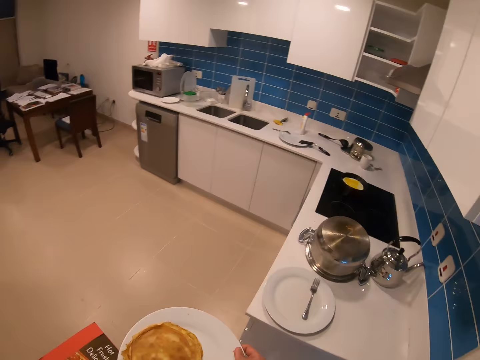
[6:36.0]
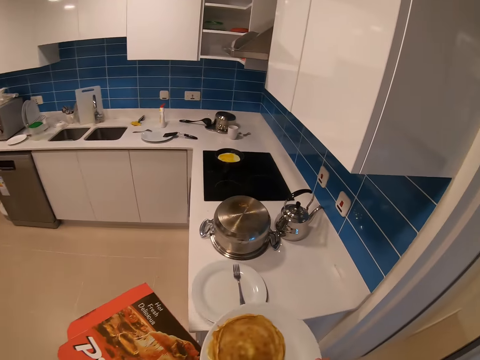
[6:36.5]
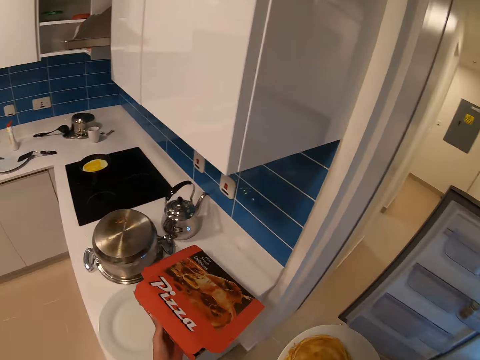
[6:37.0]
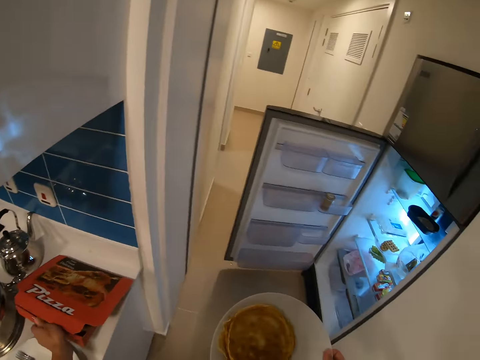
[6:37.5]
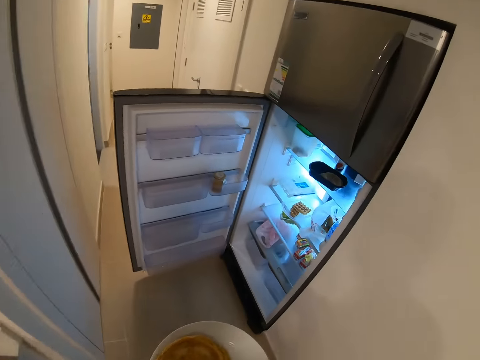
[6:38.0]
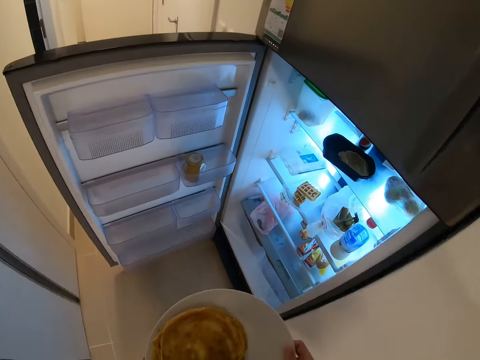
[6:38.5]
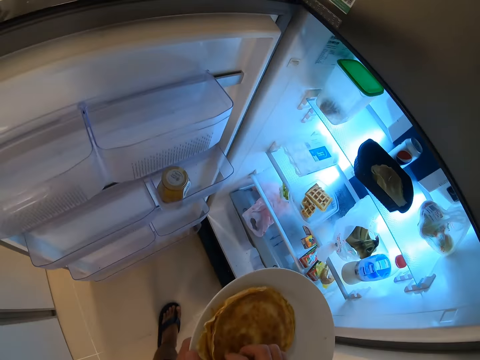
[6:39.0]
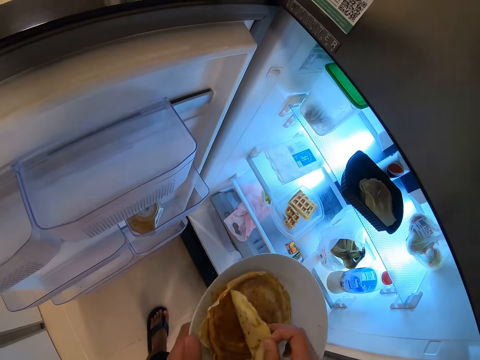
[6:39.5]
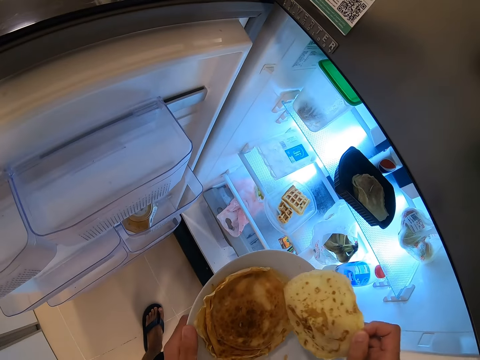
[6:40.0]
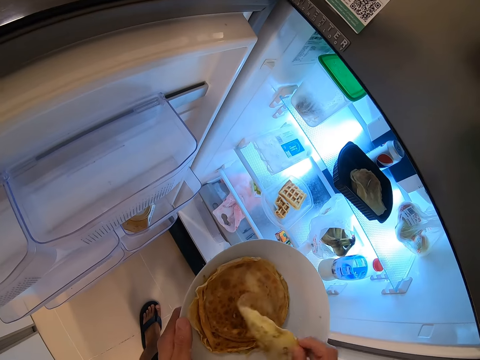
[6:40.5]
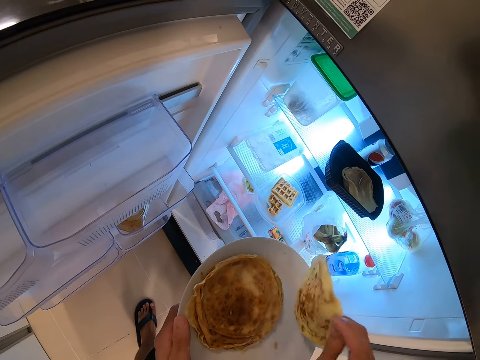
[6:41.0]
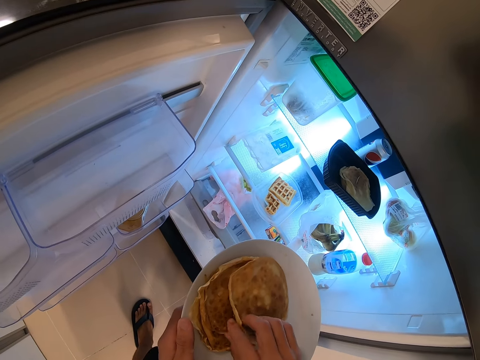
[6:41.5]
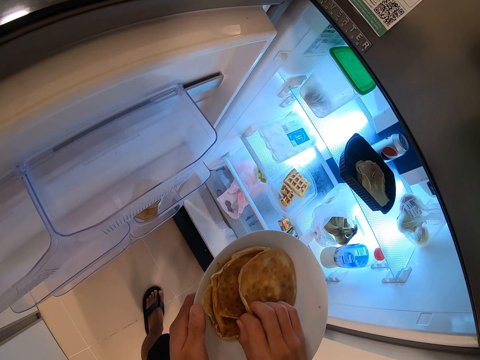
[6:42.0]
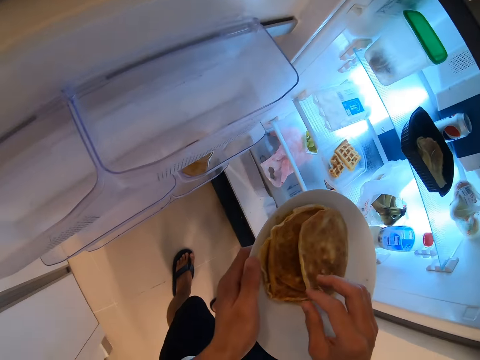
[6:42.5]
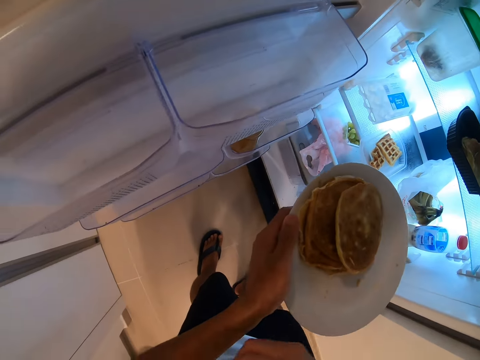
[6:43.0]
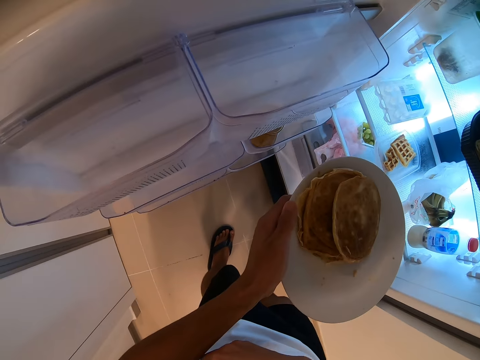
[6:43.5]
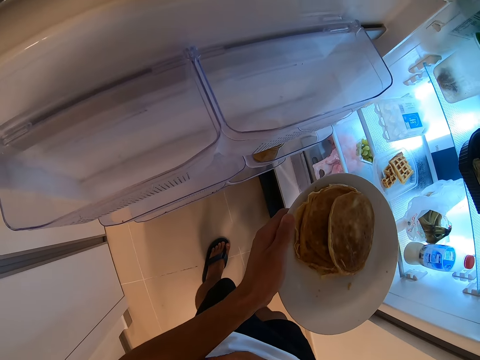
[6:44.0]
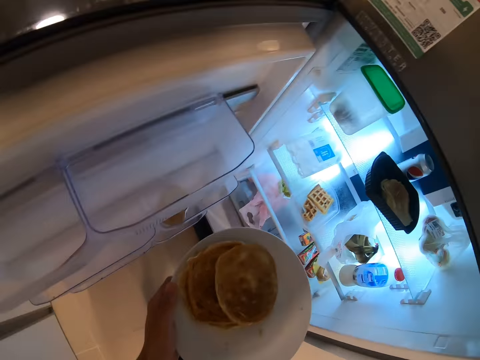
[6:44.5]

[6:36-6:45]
The camera wearer places the pizza box on the table. They put down the plate. They walk towards the fridge. They hold the pancakes. They pick the chapati.

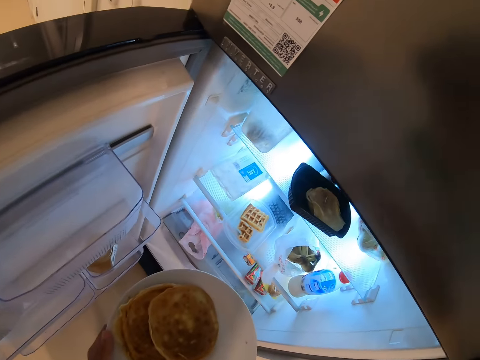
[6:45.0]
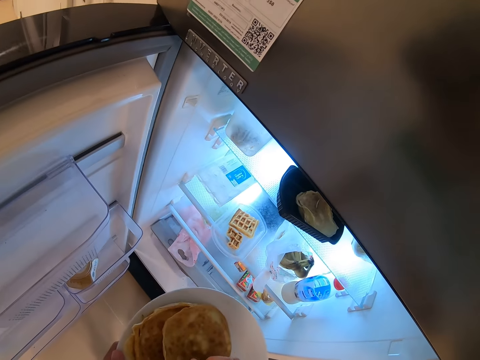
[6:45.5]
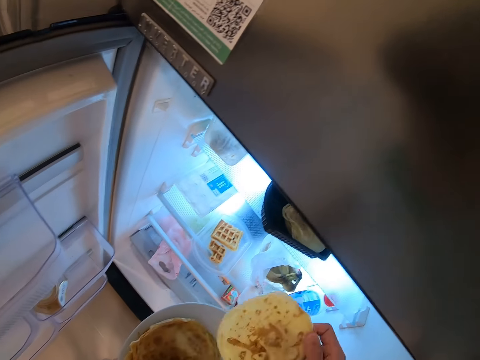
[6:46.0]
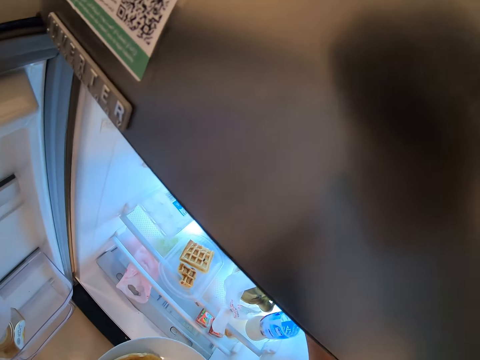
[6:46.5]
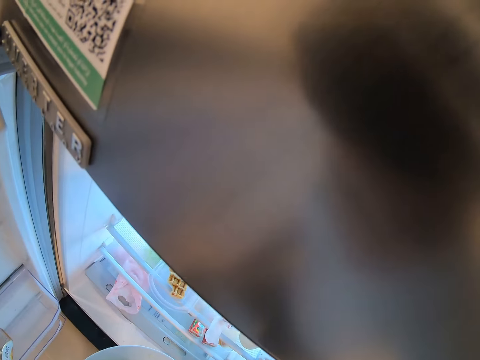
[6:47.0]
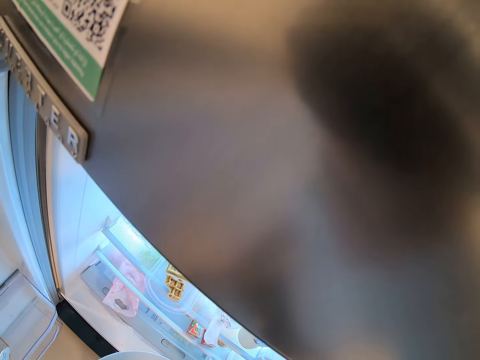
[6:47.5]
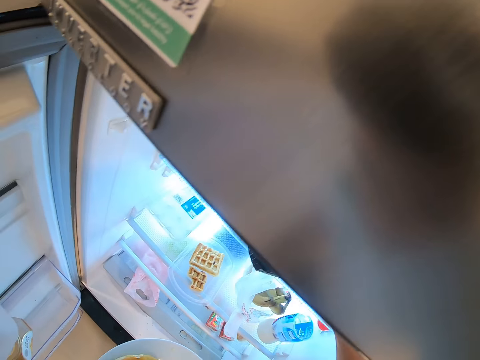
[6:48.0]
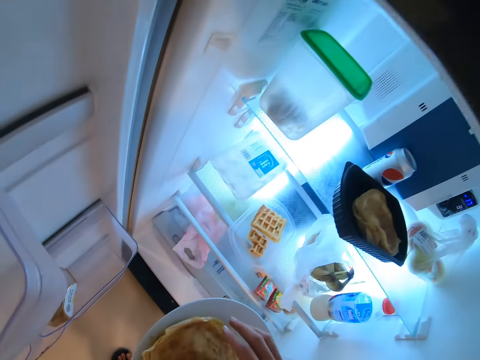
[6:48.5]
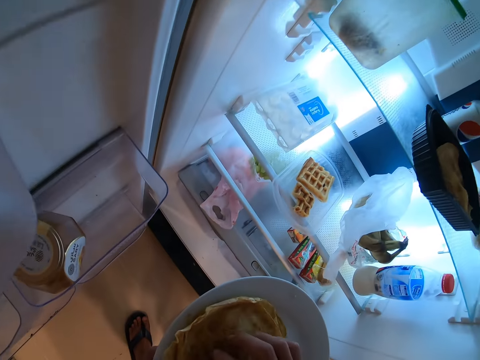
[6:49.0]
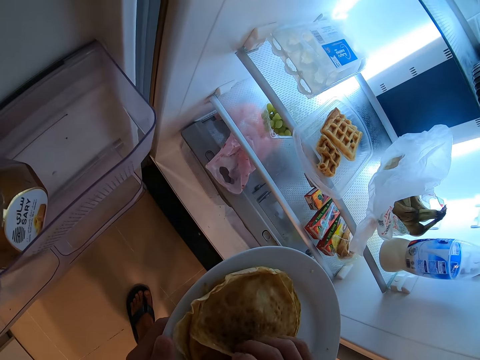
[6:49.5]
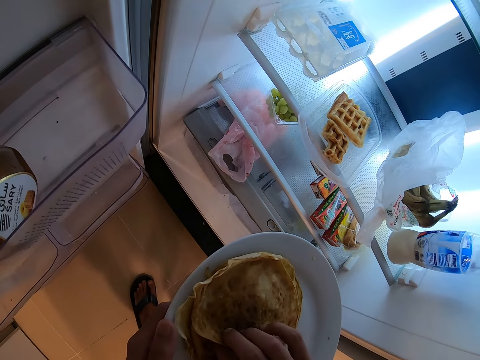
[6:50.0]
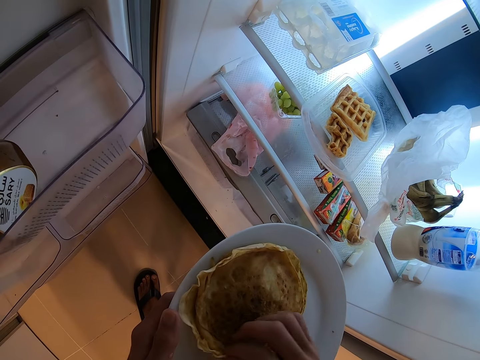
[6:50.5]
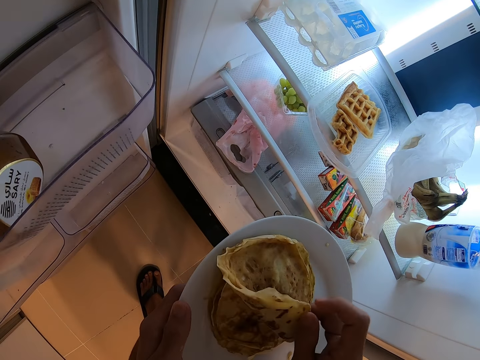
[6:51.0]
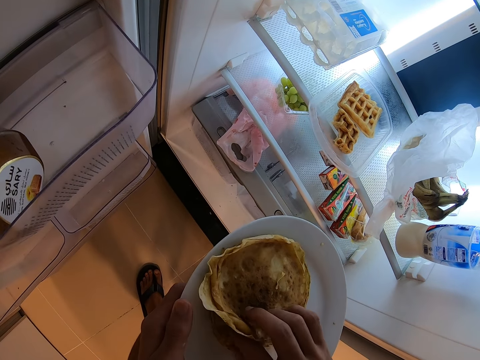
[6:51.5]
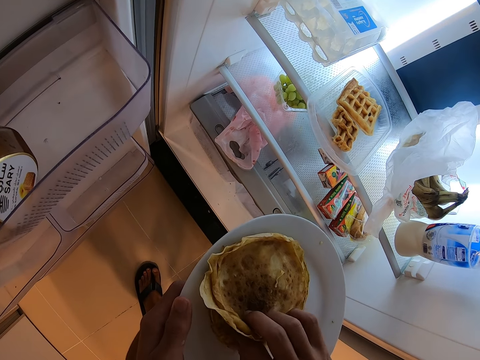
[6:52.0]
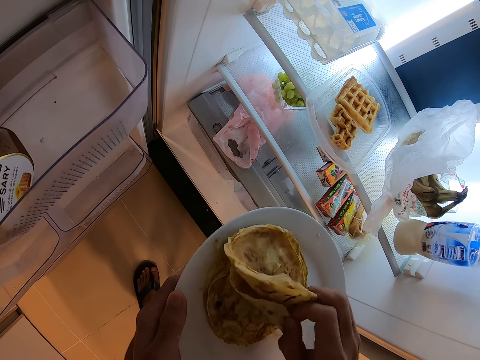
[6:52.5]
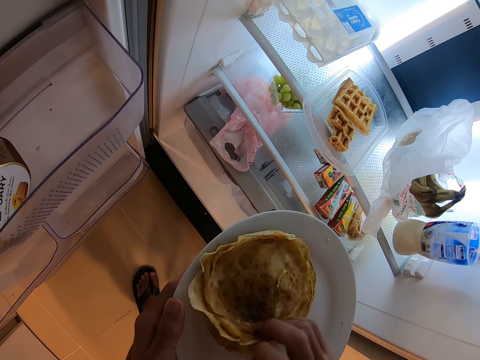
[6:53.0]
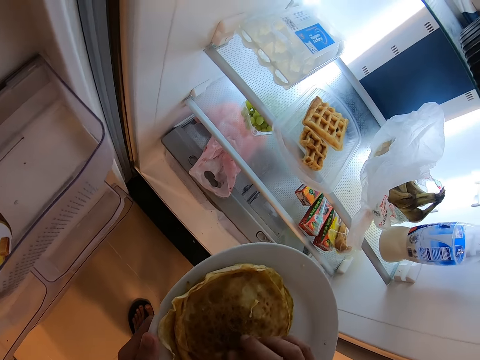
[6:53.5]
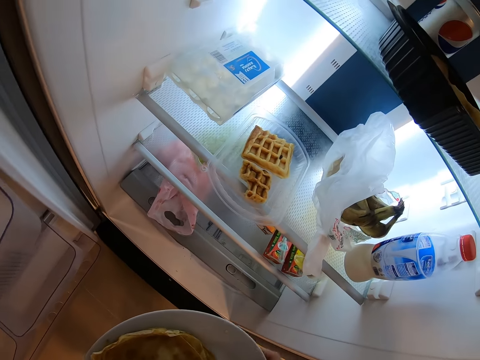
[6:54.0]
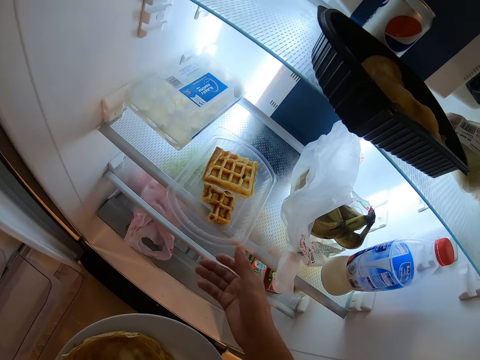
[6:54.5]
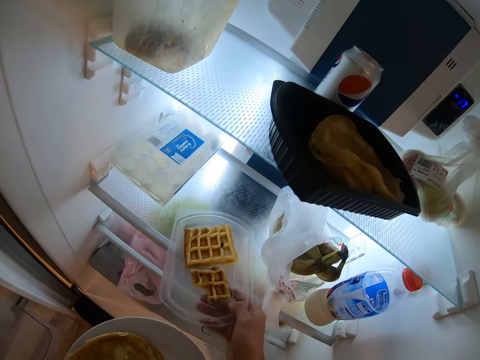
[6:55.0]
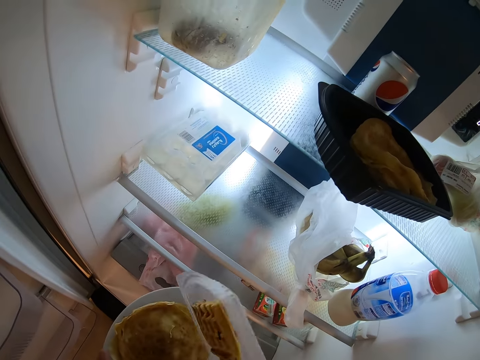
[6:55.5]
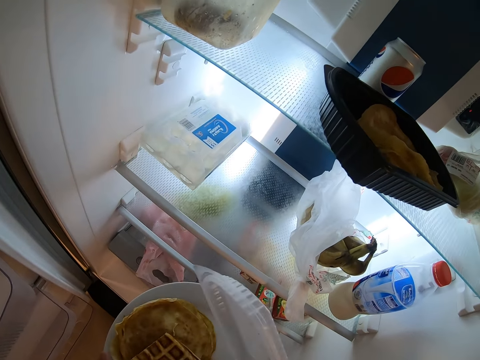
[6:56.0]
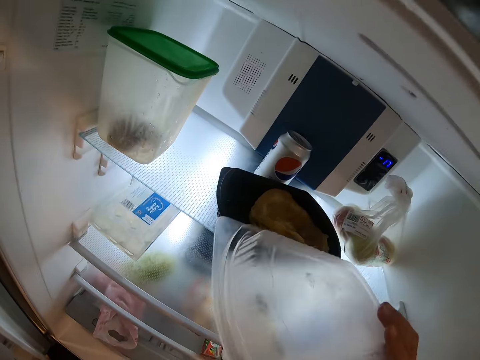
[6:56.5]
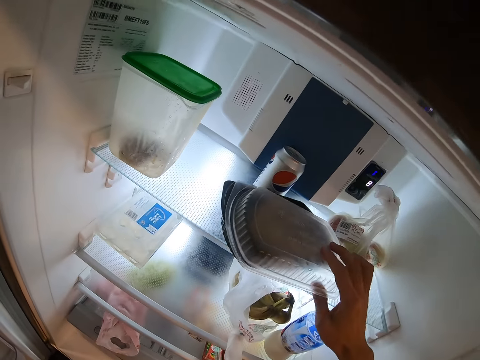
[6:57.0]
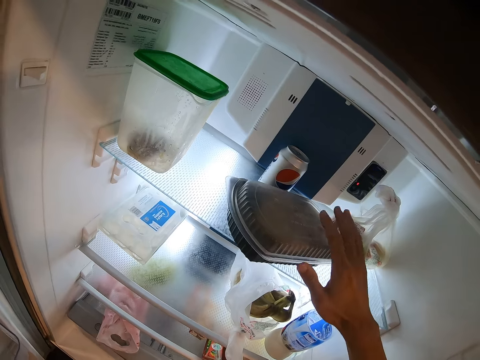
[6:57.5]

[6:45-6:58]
The camera wearer puts the pancakes inside the fridge. They put the chapati in the tin. They pick the chapati. They pick the chocolates from the fridge. They put the chocolates on top of the bowl. They close the tin with a lid.

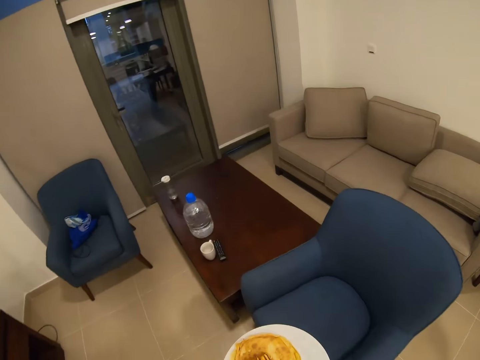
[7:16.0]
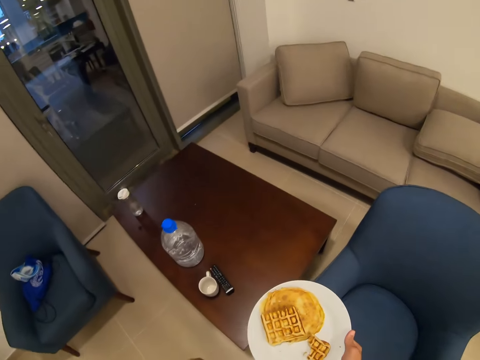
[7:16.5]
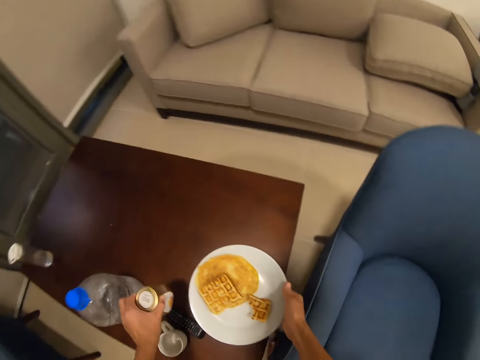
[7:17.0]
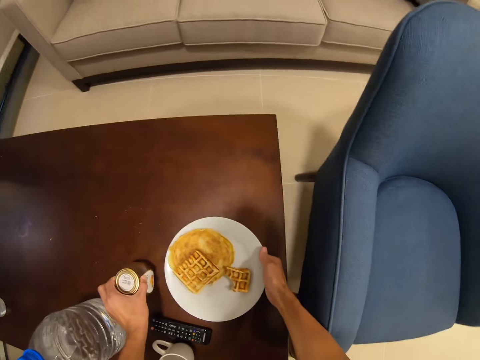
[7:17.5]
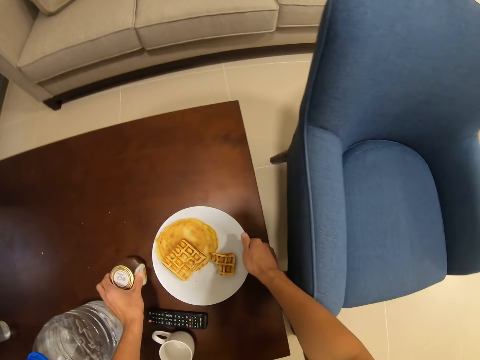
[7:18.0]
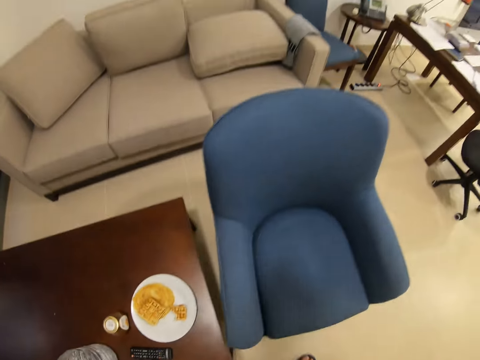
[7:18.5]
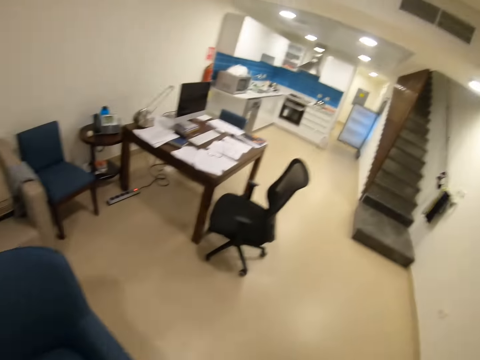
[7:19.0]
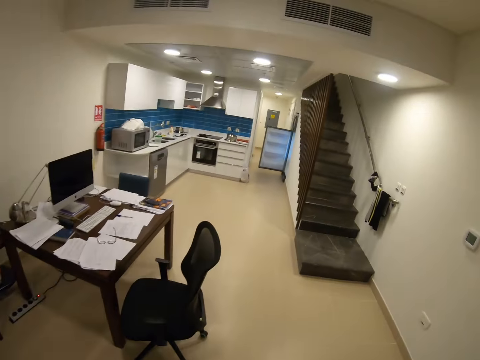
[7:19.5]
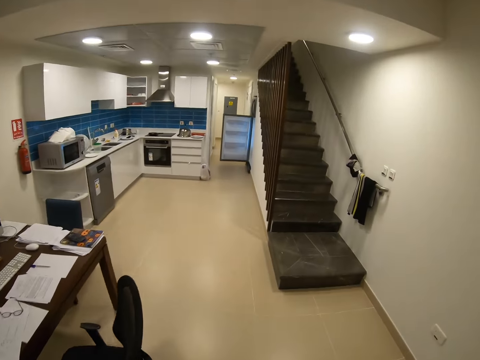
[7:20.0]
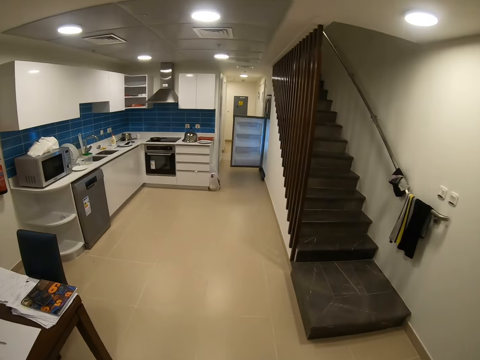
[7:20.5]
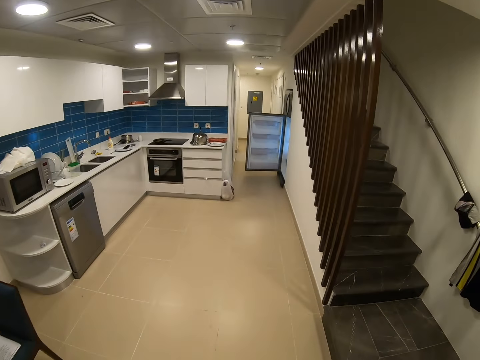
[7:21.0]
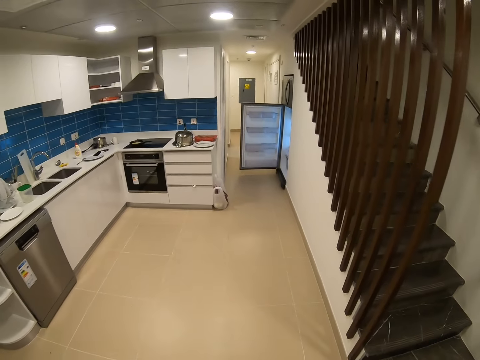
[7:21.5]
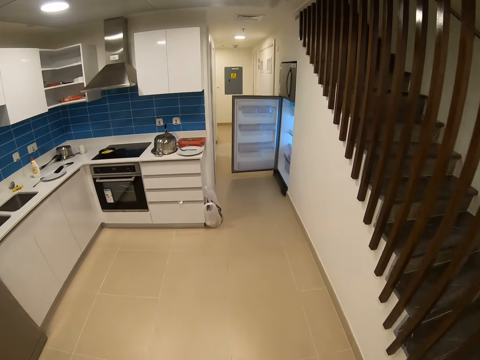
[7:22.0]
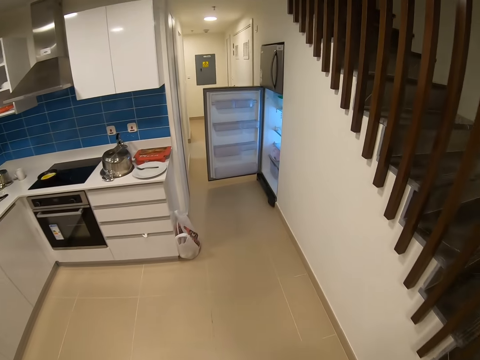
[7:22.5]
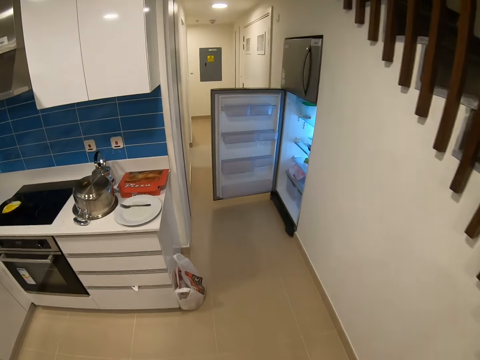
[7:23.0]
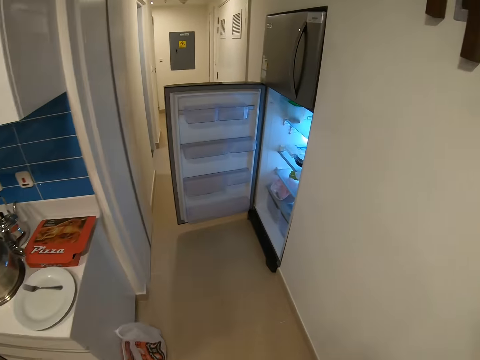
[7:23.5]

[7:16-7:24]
The camera wearer places the plate of pancakes and chocolates on the table. They place a bottle of something on the table. They walk towards the kitchen.
